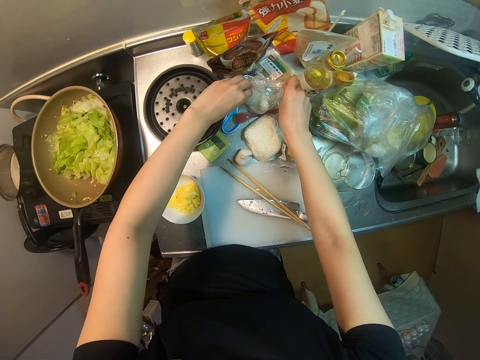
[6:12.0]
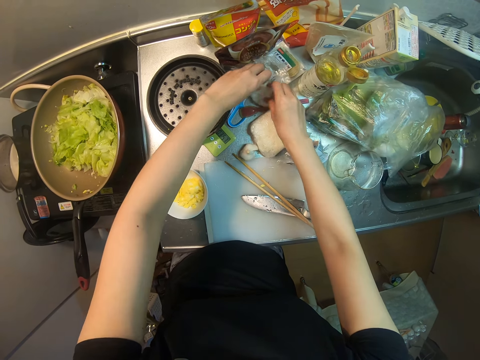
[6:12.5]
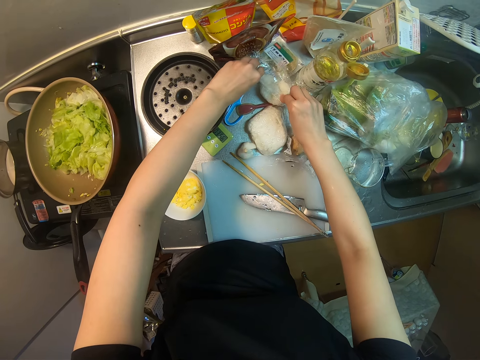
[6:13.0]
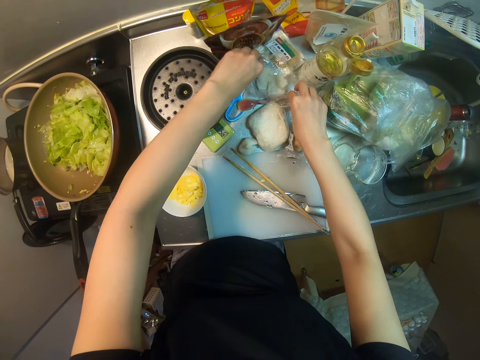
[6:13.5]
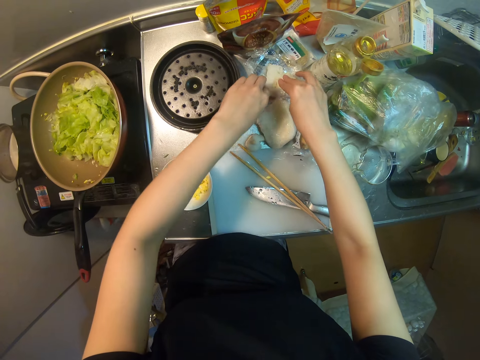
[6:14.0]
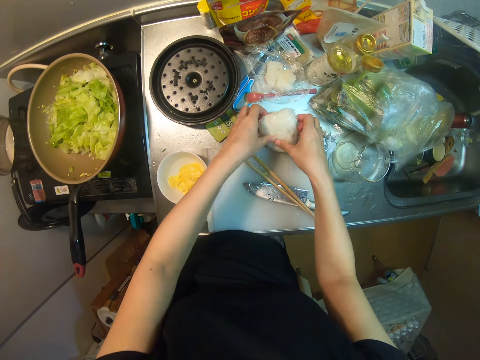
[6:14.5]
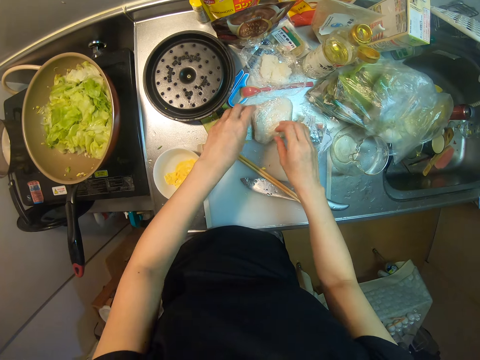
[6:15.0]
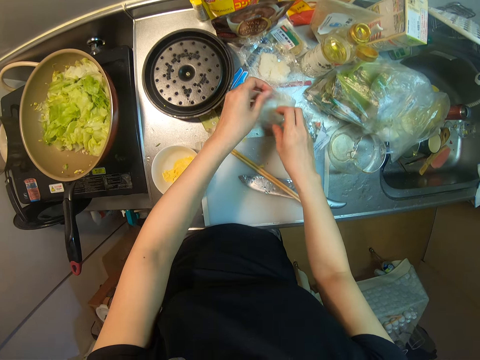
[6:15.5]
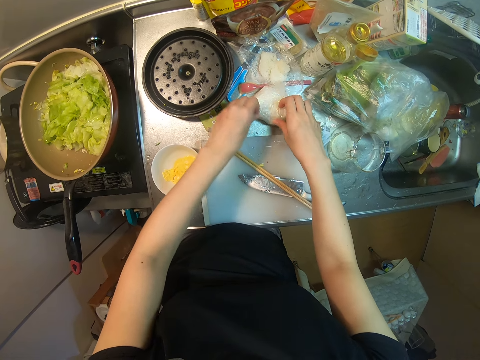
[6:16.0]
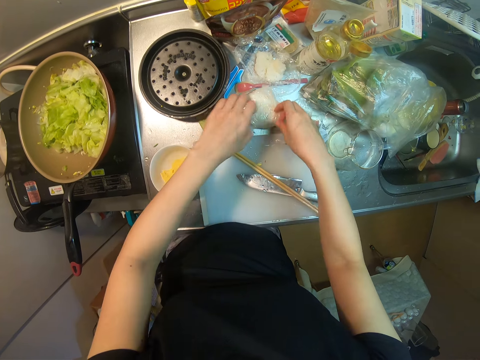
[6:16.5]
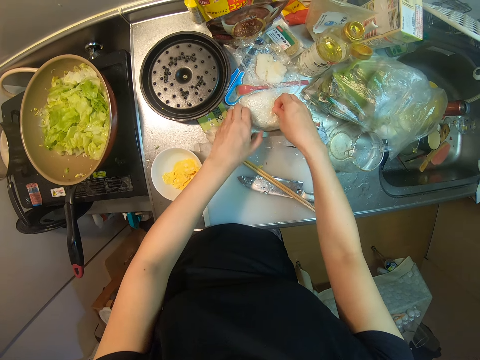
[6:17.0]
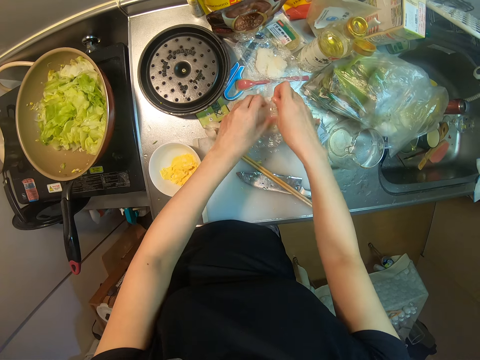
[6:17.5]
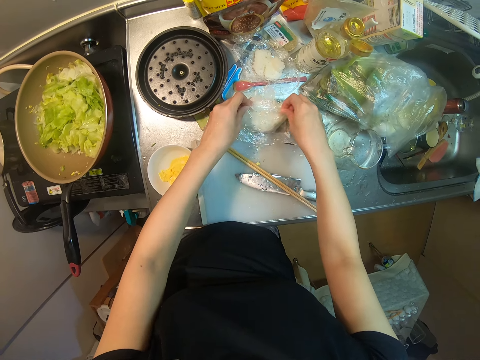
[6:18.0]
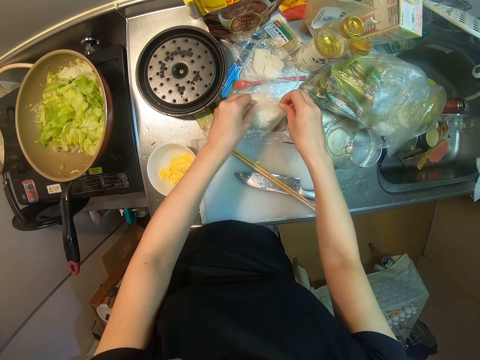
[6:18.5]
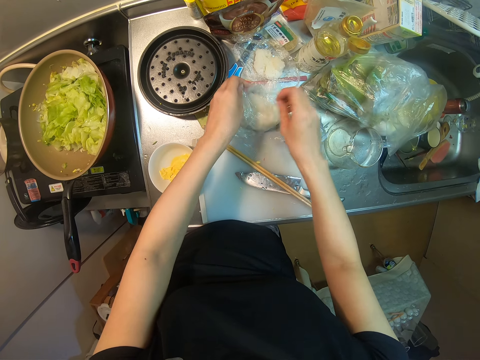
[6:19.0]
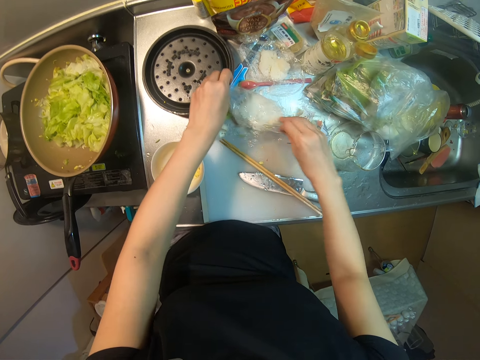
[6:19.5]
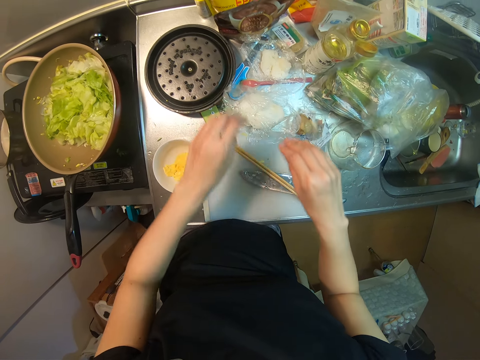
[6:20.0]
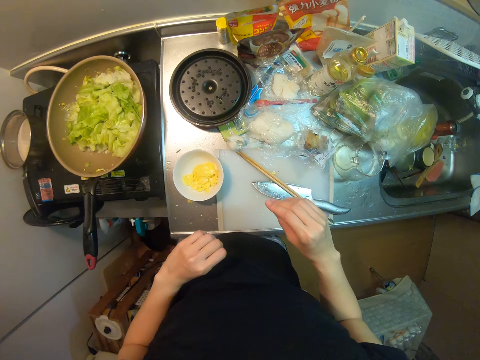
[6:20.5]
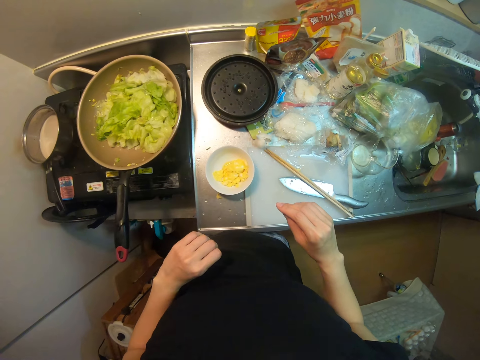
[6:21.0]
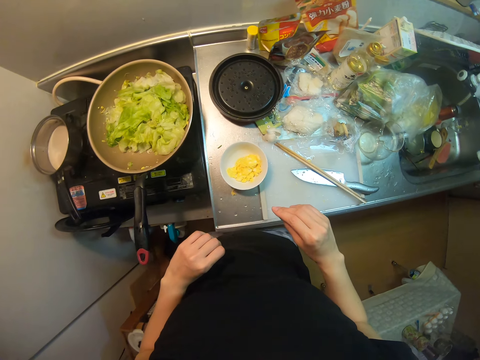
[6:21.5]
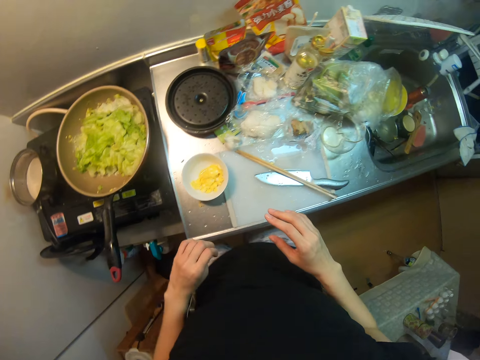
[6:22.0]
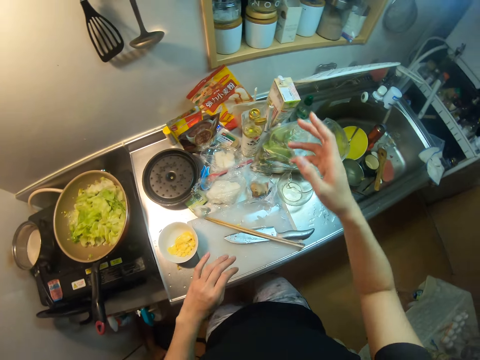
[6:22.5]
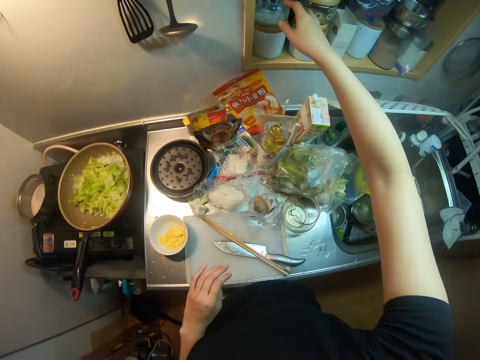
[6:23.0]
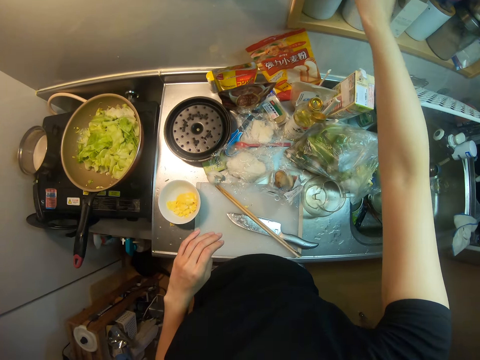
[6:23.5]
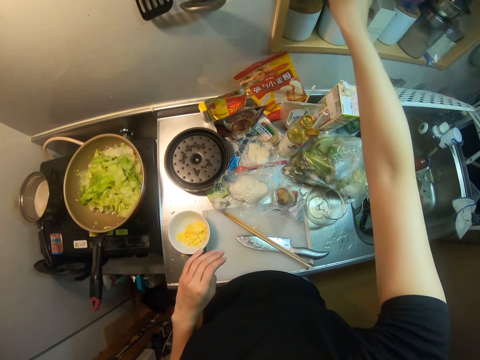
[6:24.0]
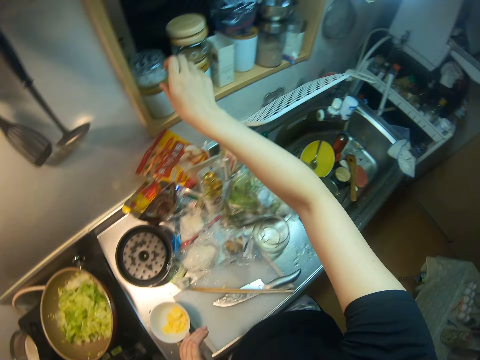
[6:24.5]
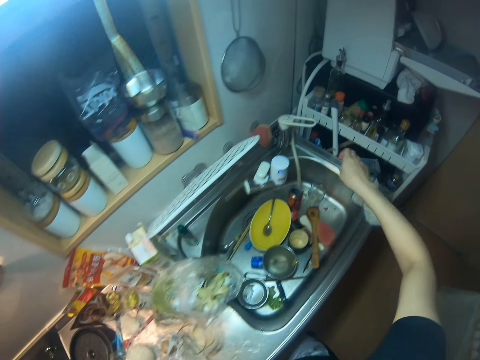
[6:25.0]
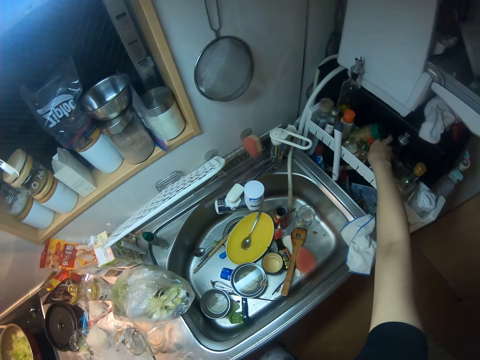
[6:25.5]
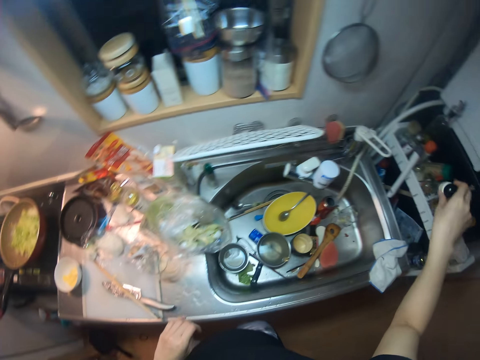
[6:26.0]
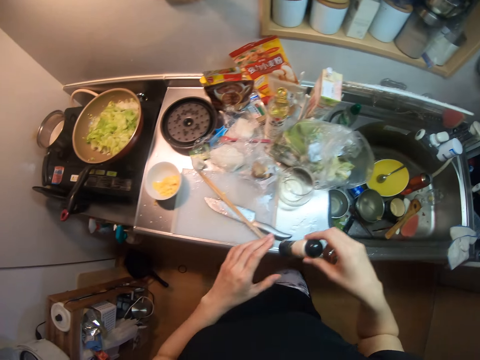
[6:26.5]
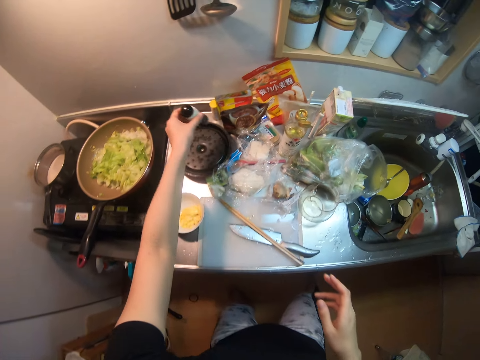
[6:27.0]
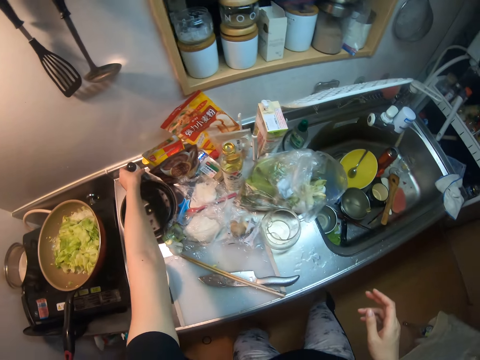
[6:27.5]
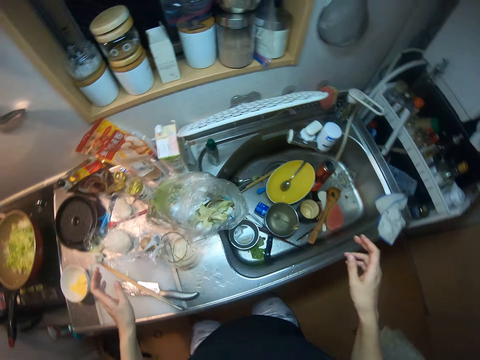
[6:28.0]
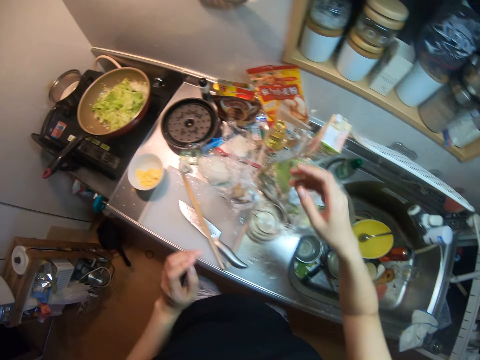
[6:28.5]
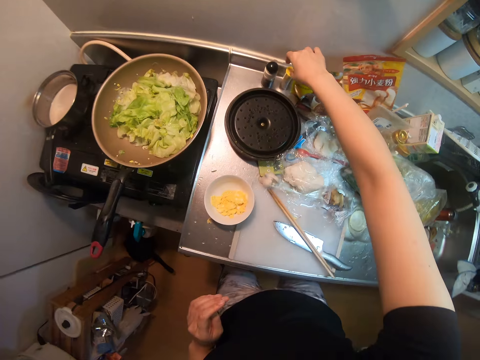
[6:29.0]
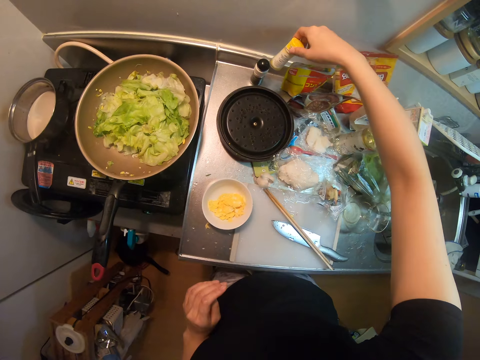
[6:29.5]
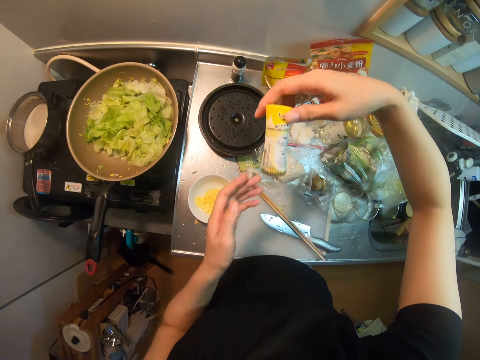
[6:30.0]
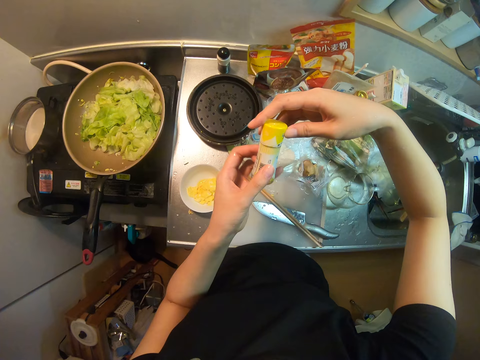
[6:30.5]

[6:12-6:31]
The camera wearer opens another rice wrap on the sink. They turn something. They pick a salt container from a shelf. They drop the salt container from the shelf. They pick a spice from the spice rack. They drop the spice on the table. They pick a spice from the sink.

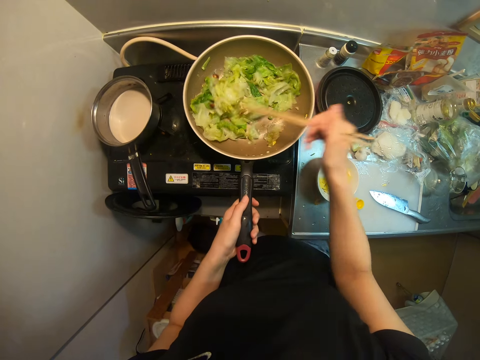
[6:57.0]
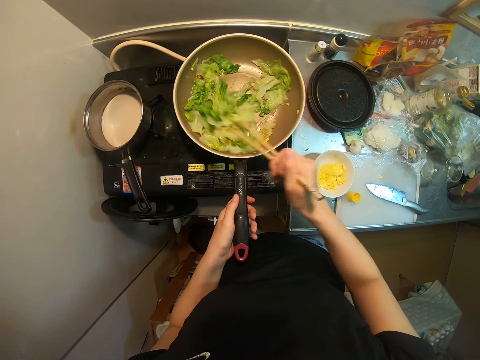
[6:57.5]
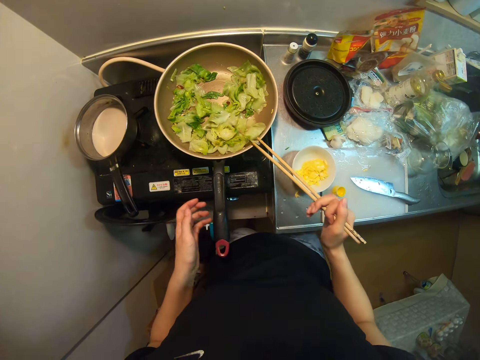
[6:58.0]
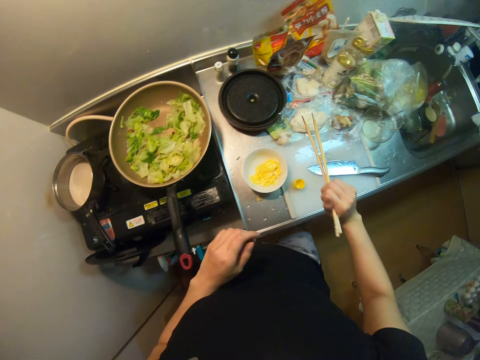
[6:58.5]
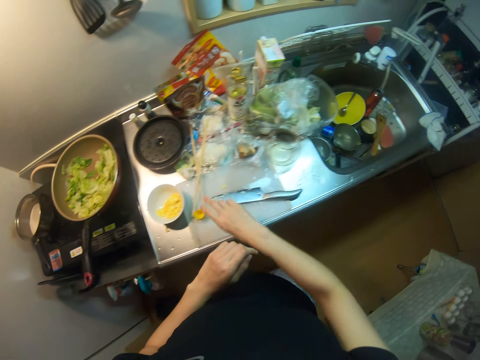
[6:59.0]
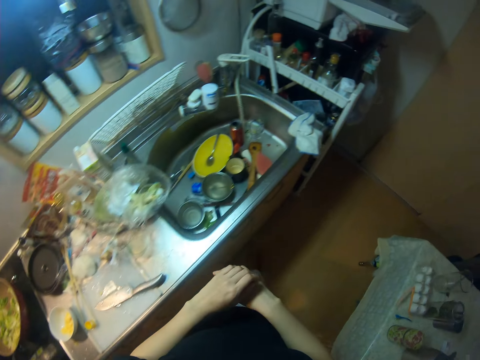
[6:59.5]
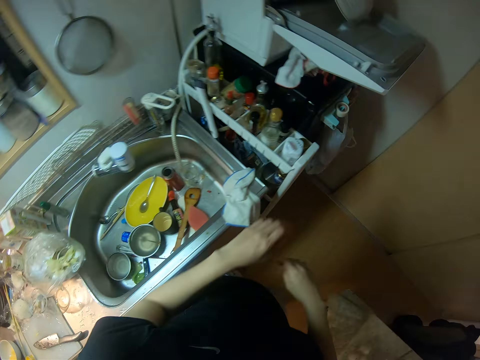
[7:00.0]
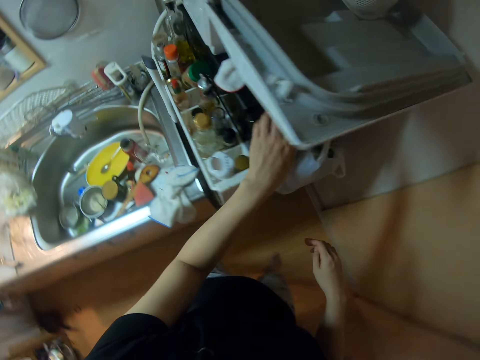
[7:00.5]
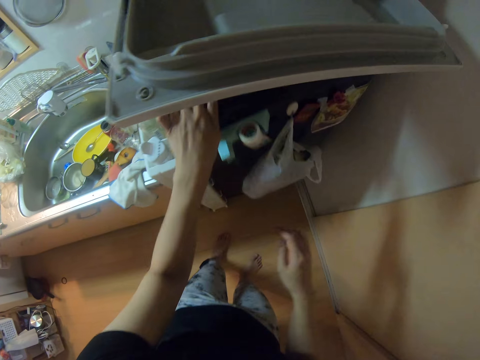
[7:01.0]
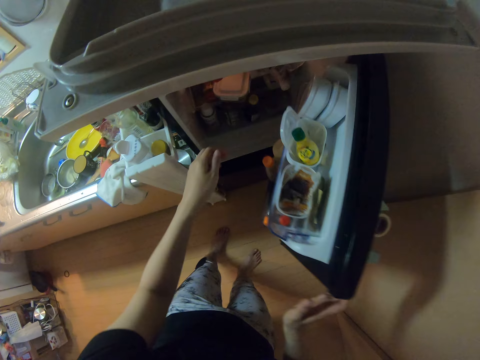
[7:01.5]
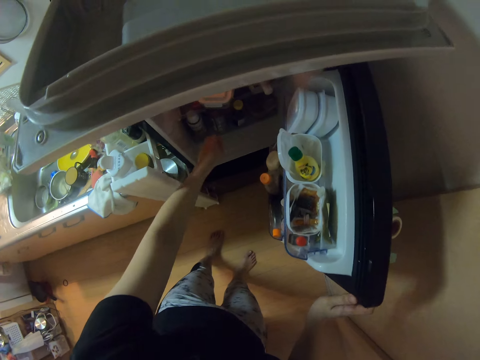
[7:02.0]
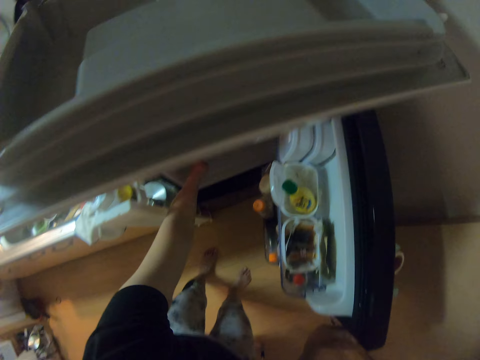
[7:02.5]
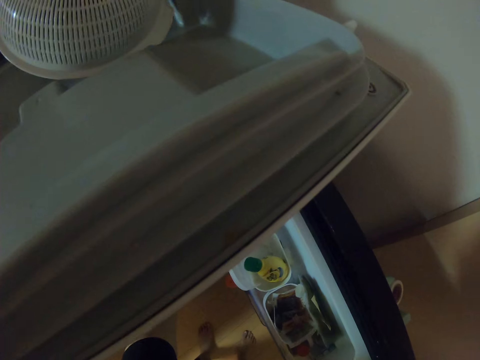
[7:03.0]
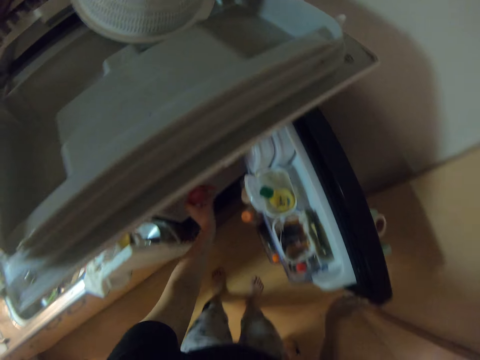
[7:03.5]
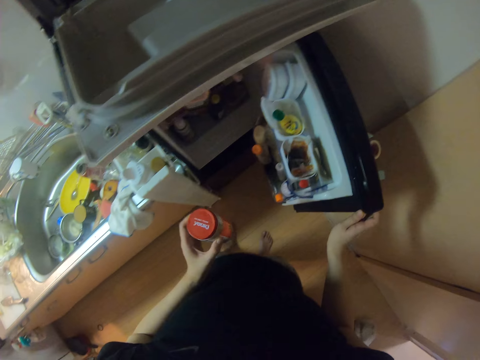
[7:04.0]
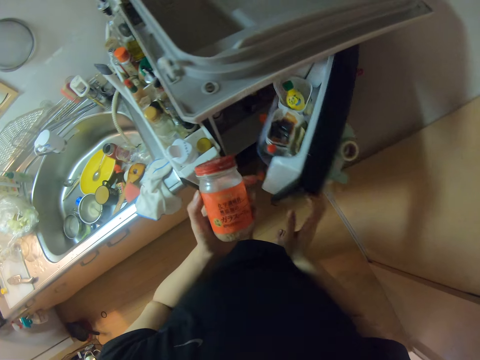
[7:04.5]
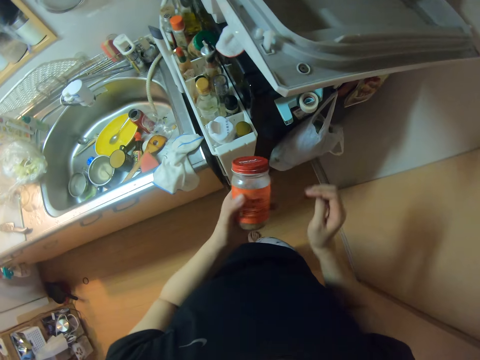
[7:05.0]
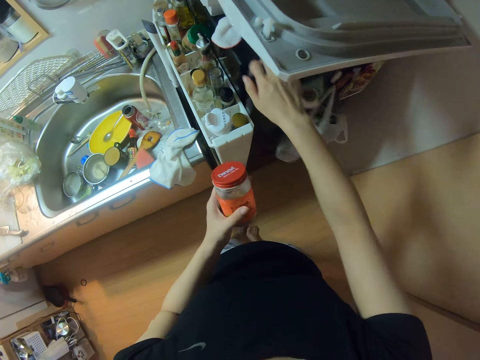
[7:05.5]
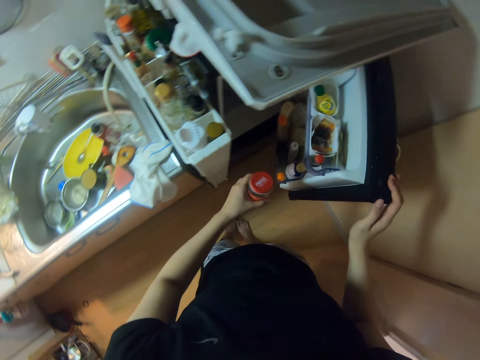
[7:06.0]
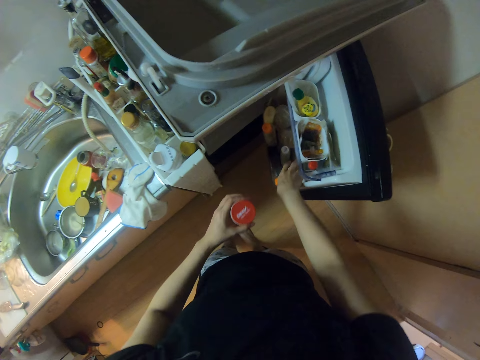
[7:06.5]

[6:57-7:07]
The camera wearer drops the chopstick on the cutting board. They open a refrigerator. They pick a spice from the refrigerator. They close the refrigerator. They pick something. They open the refrigerator again.
